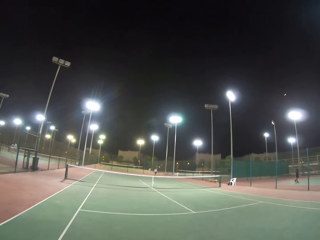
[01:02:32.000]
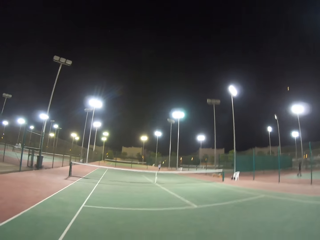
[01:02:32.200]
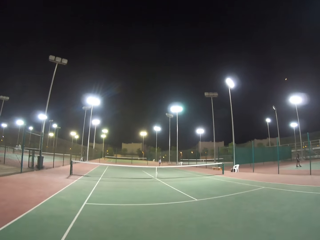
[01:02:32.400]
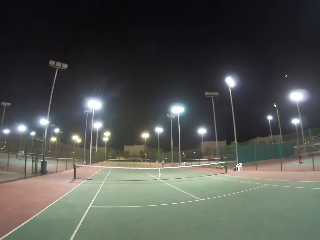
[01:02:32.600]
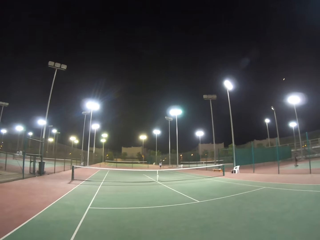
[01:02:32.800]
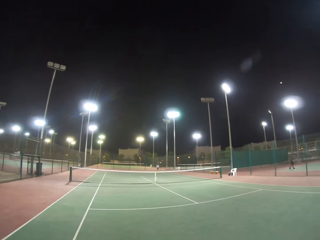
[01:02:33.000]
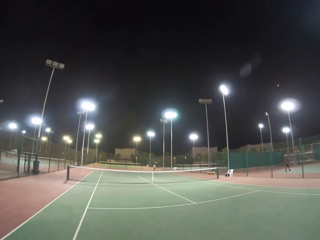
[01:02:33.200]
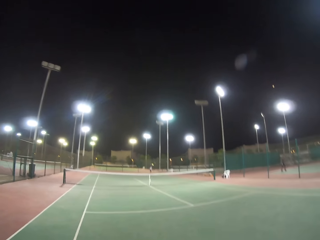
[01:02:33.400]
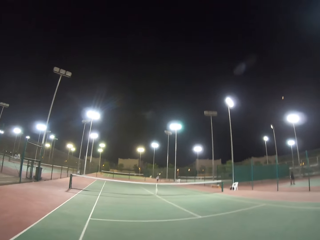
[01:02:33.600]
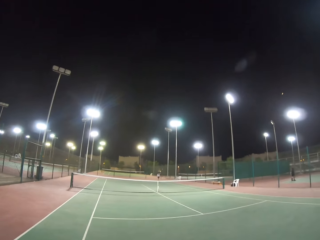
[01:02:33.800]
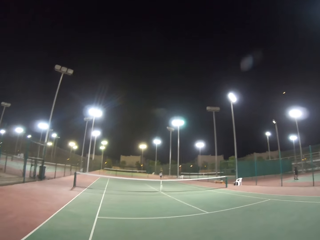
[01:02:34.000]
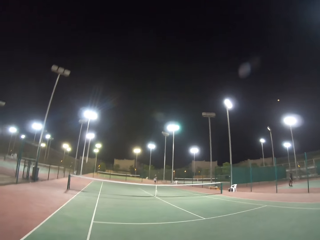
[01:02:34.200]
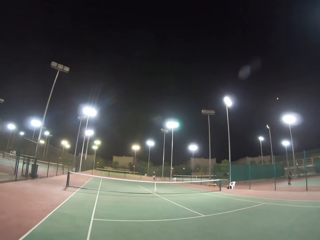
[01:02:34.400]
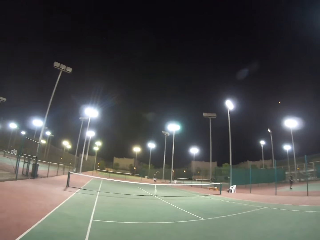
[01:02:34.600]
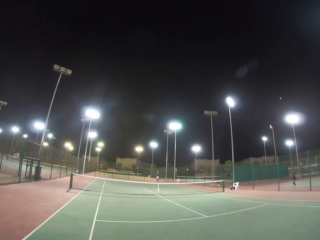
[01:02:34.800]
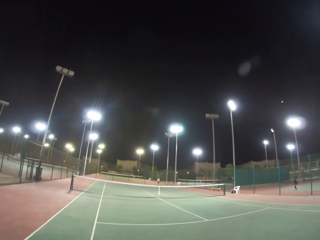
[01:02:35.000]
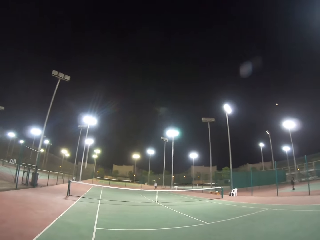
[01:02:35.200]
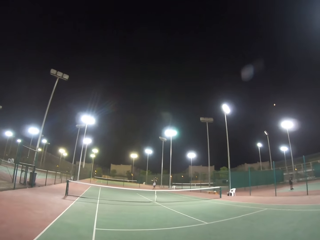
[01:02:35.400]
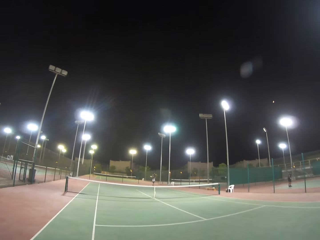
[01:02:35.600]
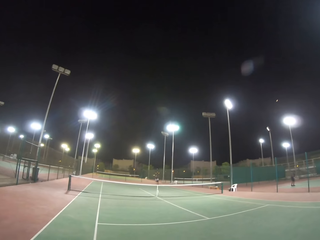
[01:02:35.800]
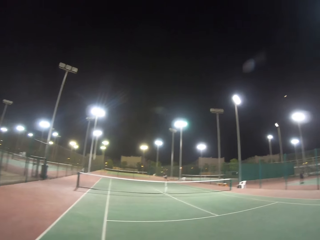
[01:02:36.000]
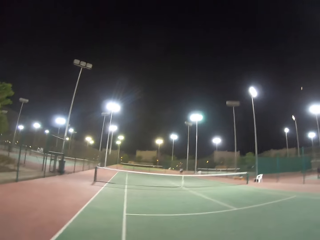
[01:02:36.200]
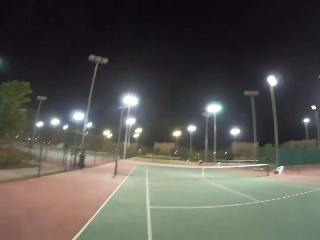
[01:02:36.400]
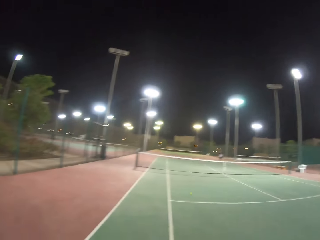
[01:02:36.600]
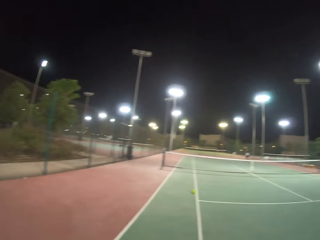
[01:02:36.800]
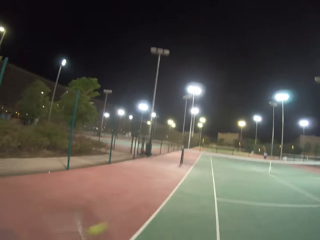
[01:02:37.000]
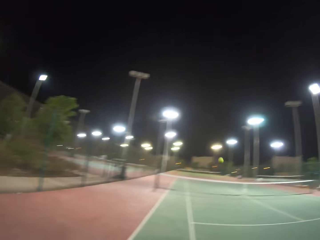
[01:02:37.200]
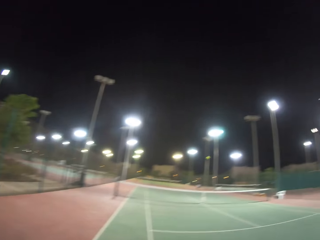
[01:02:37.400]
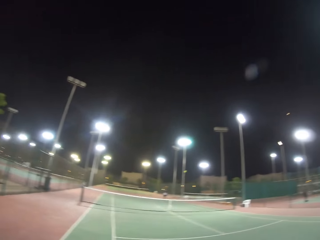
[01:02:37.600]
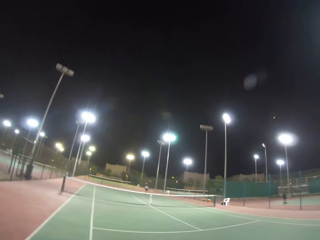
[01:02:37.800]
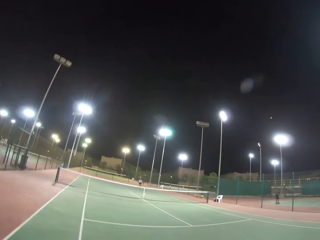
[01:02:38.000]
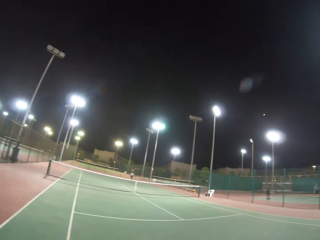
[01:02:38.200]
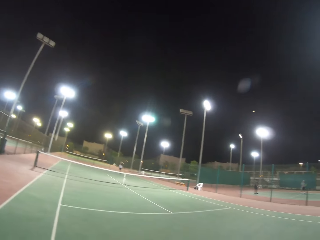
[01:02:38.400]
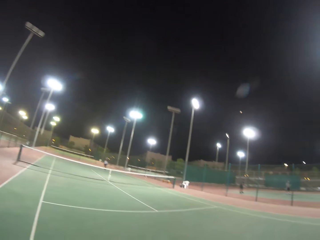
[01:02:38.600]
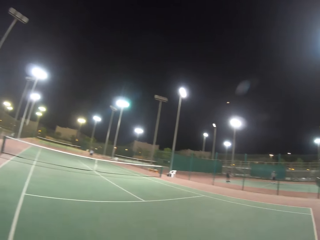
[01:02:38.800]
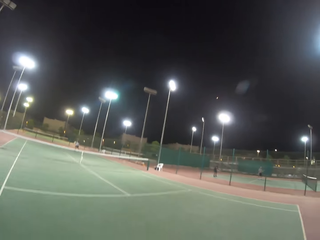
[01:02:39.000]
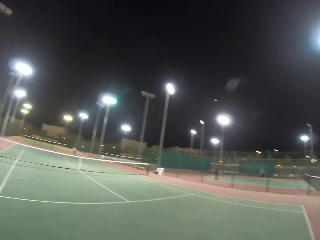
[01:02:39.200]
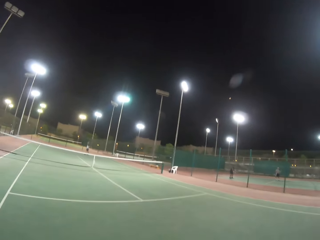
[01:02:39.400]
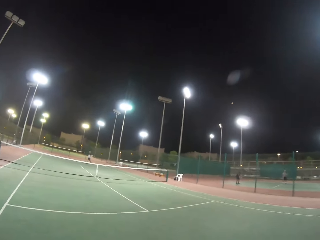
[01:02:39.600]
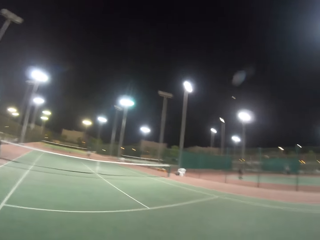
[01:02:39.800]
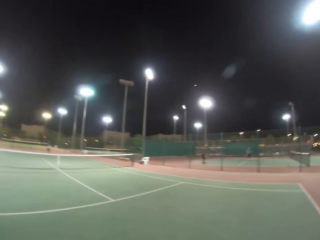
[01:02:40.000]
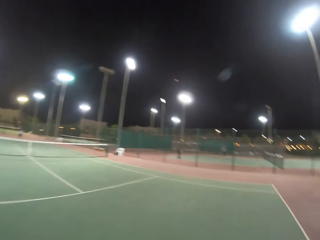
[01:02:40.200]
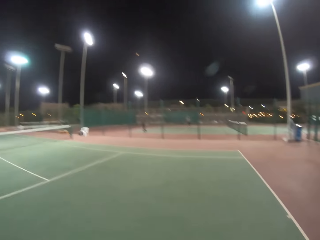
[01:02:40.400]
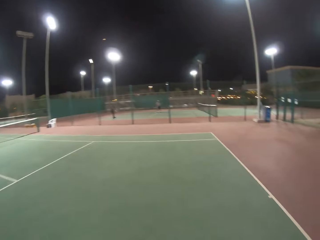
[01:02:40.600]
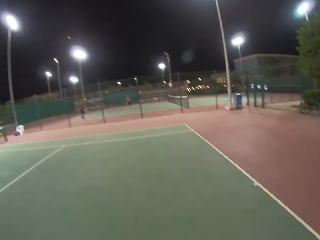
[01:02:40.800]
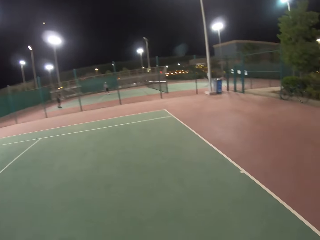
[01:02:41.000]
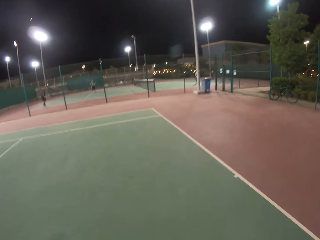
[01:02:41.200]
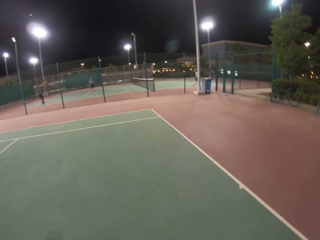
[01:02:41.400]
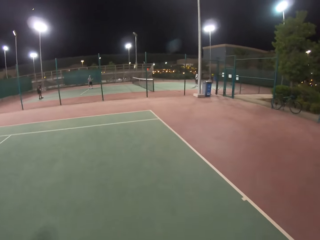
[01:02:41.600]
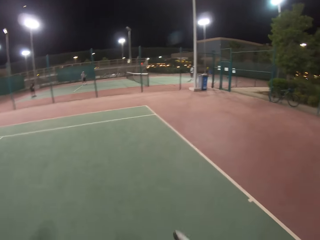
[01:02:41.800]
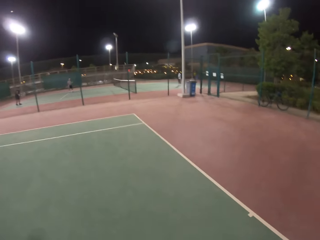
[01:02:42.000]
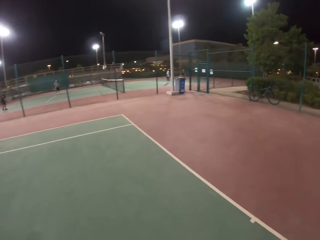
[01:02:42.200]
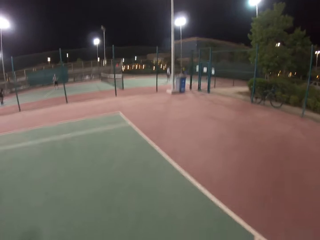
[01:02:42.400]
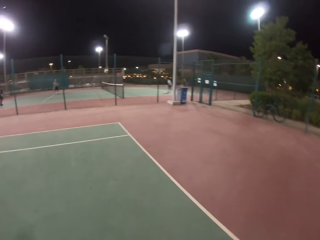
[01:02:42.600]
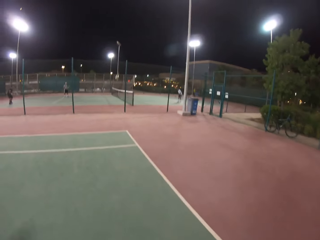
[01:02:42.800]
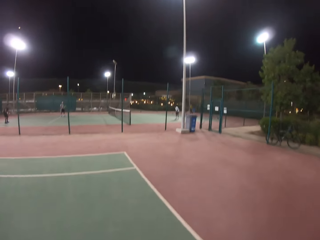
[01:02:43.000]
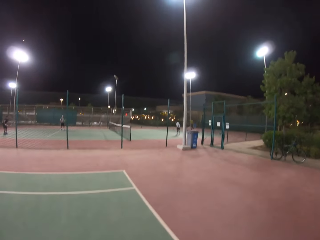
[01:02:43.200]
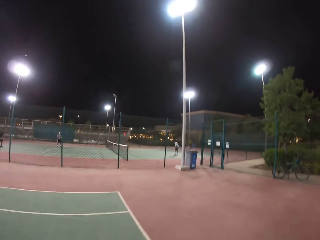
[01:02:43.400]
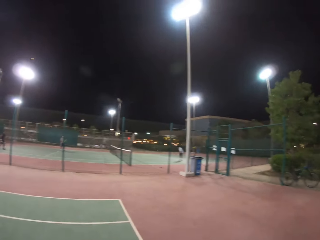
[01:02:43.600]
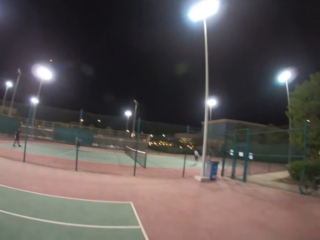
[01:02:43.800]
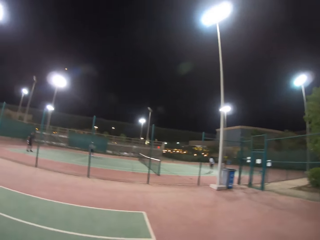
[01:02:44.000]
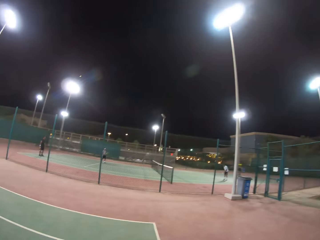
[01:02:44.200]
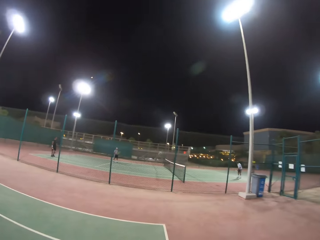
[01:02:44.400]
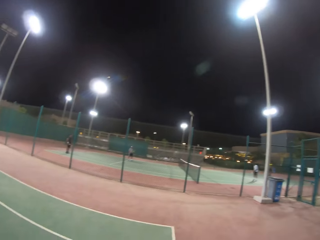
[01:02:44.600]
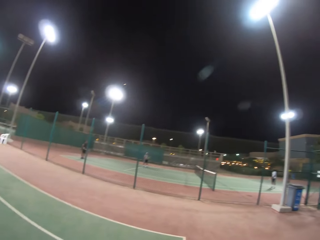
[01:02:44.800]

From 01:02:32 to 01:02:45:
A man hits the ball. The man plays tennis ball. The camera wearer hits the ball. The man hits the ball. The camera wearer walks in the field.

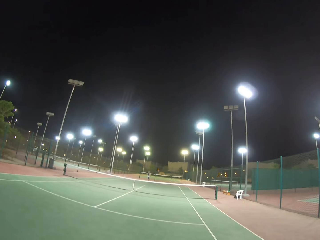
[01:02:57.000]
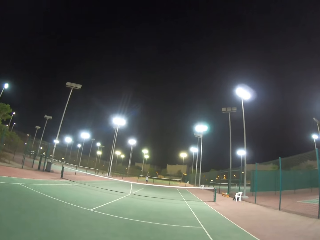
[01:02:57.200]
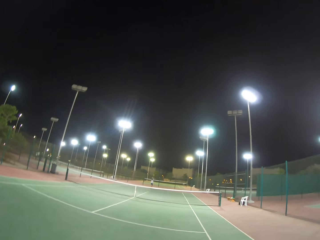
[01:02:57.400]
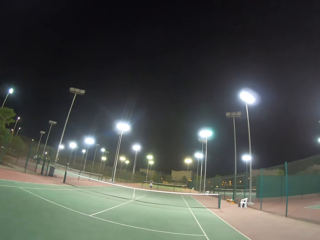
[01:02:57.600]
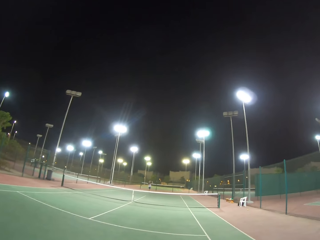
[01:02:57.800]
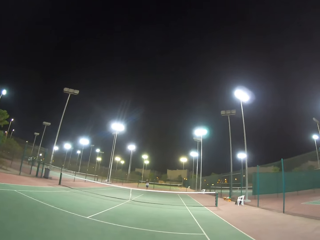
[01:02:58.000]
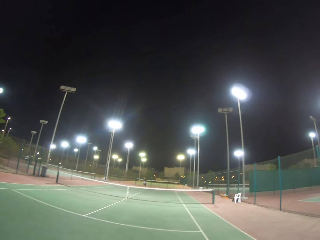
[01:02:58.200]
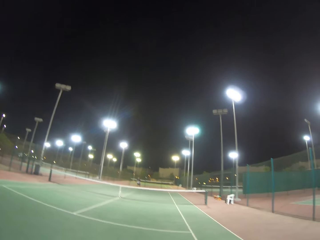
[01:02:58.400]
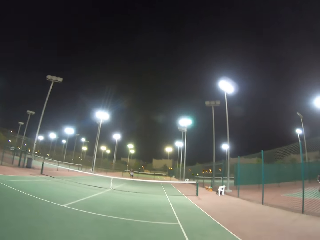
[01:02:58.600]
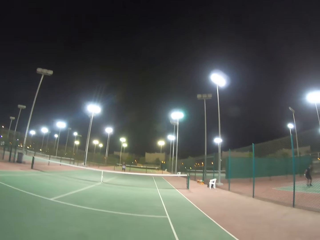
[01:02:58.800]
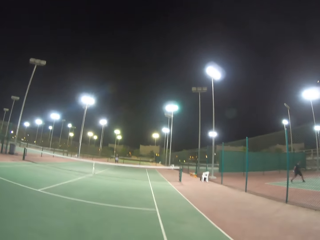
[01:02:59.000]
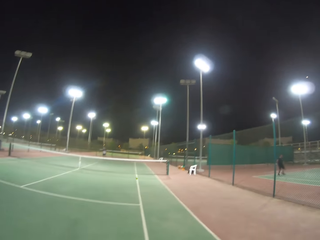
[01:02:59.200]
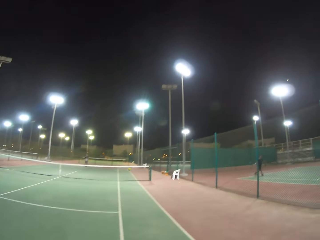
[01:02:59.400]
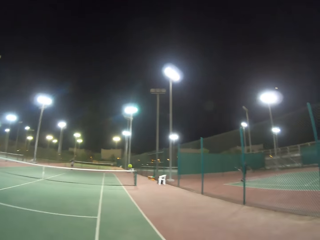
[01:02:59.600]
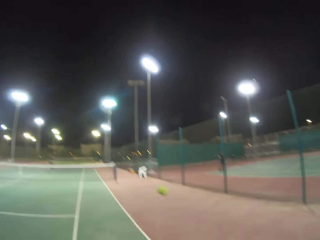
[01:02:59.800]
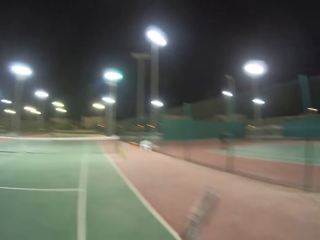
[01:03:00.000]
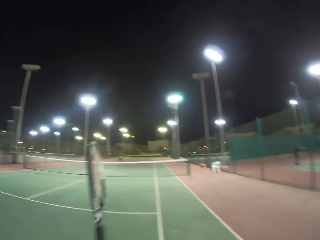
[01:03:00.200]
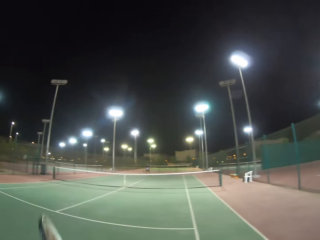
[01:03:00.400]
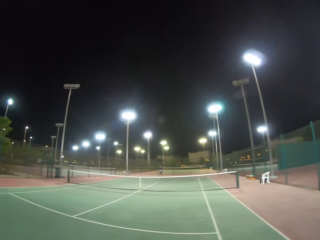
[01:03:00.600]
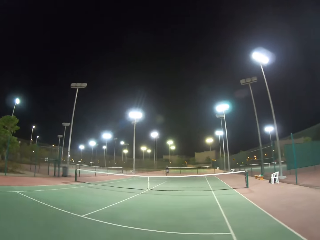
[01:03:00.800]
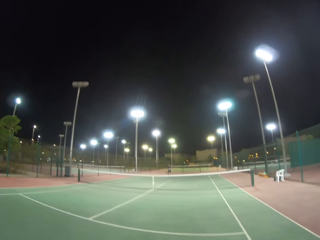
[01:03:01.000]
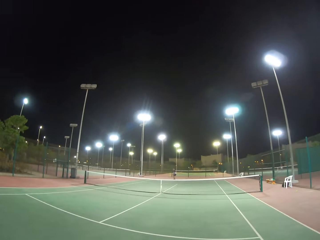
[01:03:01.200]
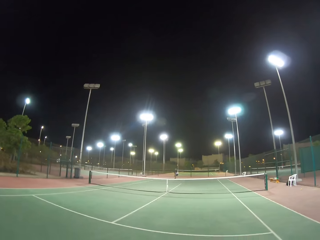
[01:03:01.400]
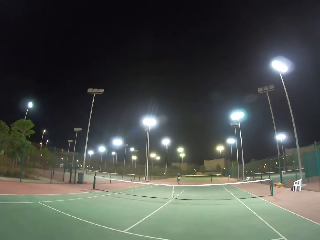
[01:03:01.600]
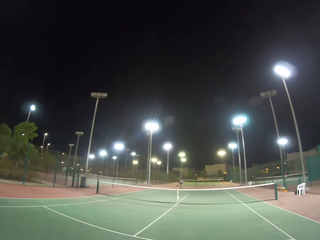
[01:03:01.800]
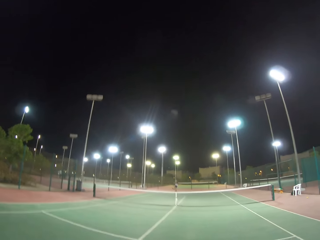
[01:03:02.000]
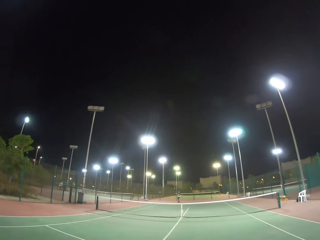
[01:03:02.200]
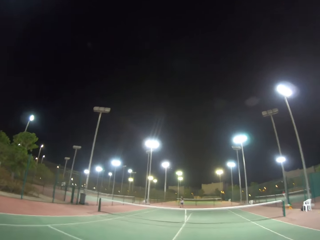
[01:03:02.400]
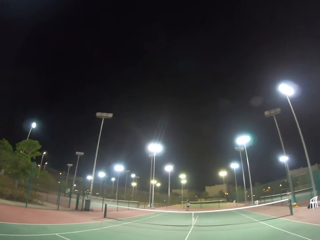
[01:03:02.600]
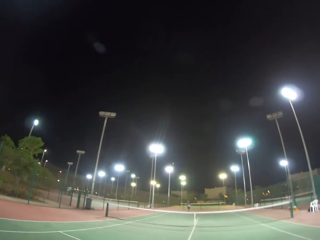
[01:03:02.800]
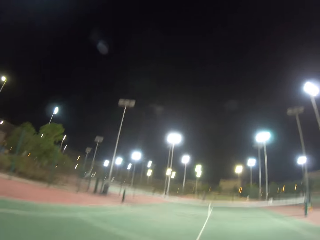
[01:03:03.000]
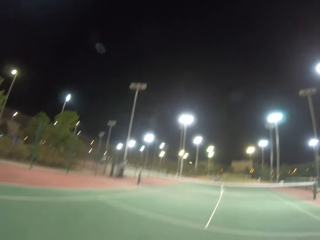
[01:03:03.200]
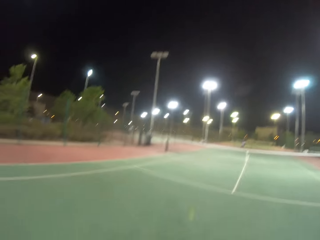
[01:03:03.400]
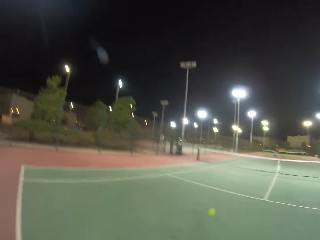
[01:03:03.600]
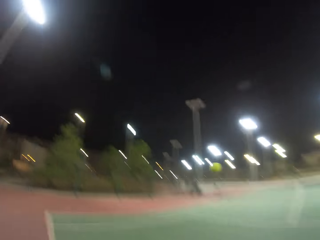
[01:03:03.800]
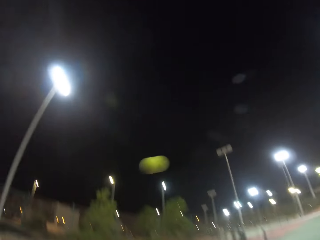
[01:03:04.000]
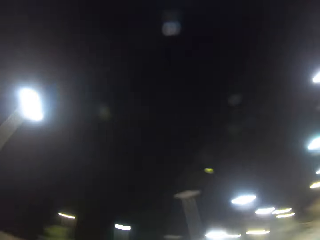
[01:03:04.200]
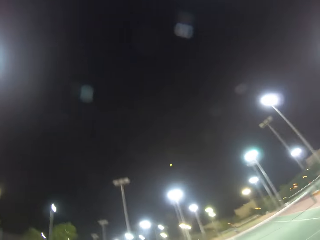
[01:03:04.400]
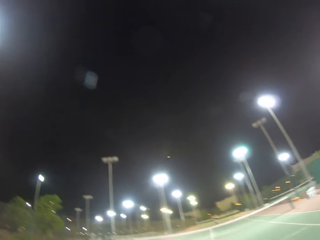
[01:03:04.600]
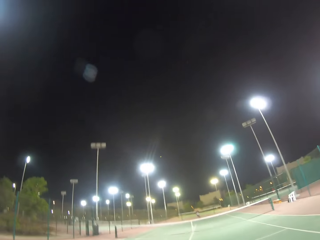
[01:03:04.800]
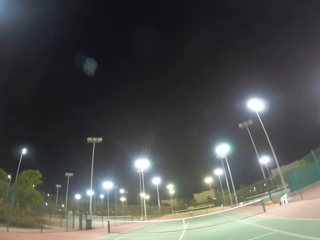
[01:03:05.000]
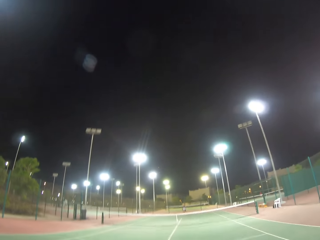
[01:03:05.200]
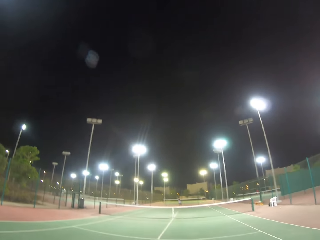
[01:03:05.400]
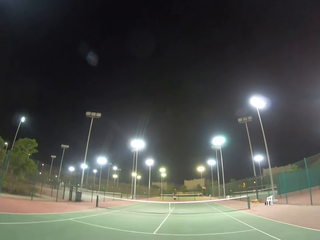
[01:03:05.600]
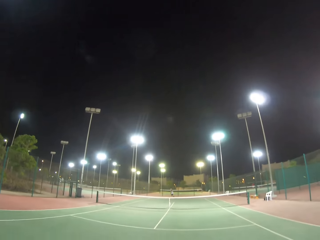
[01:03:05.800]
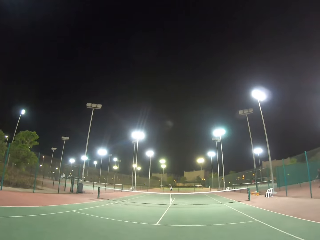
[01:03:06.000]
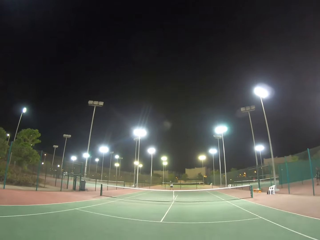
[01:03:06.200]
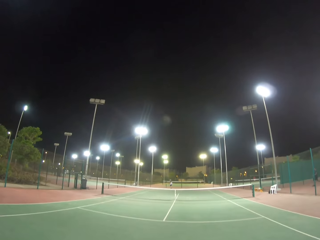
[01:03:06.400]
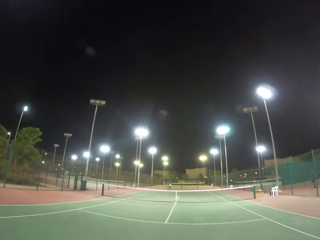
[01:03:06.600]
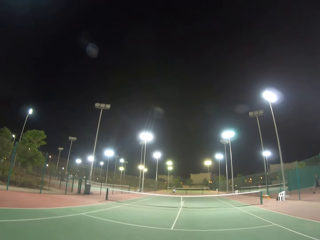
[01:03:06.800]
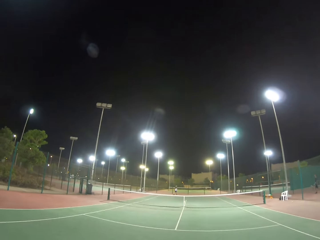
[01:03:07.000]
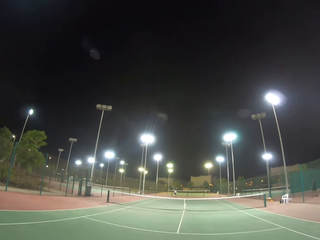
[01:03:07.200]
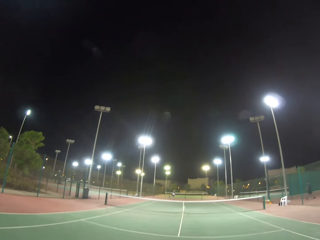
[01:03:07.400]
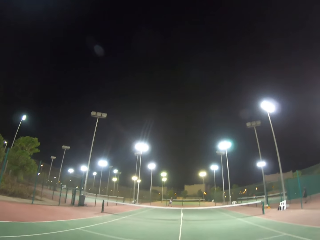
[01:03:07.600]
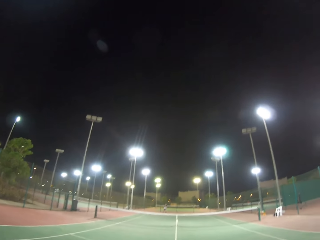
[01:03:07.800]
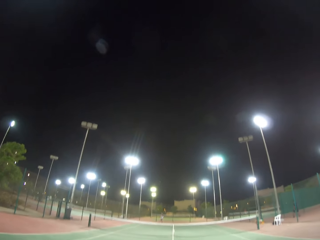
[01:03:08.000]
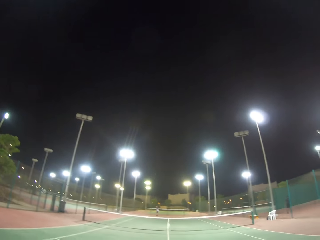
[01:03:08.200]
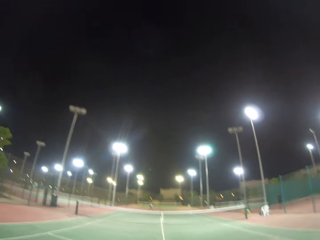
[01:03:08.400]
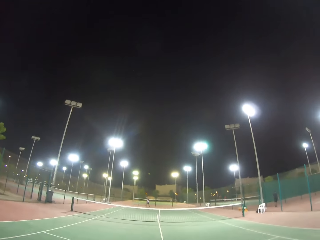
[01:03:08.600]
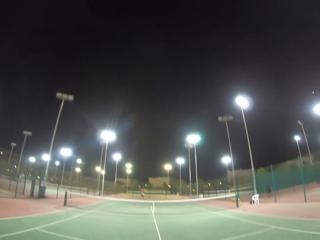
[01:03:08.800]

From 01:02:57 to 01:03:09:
The camera wearer hits the ball. A man hits the ball. The camera wearer hits the ball. The man hits the ball.
